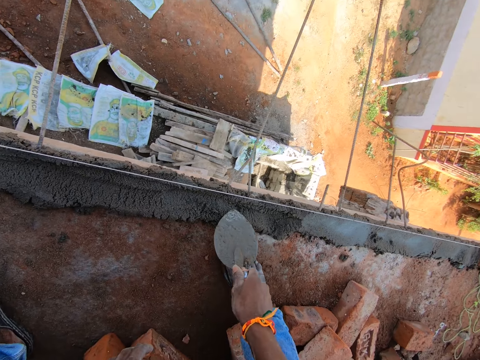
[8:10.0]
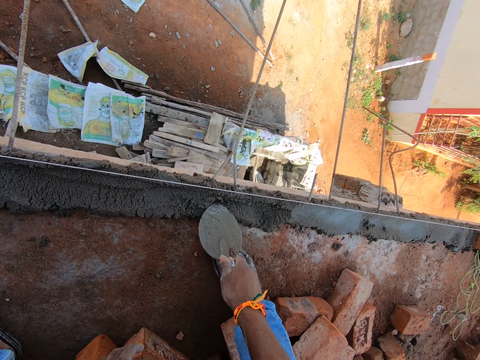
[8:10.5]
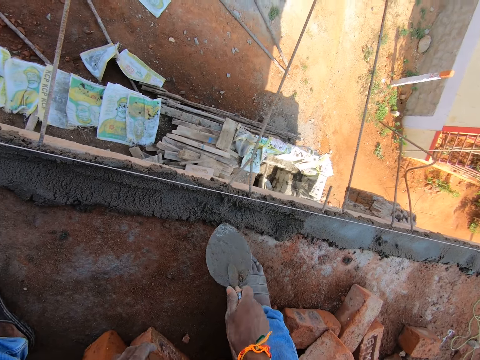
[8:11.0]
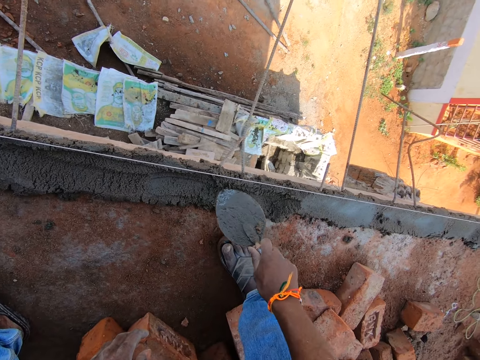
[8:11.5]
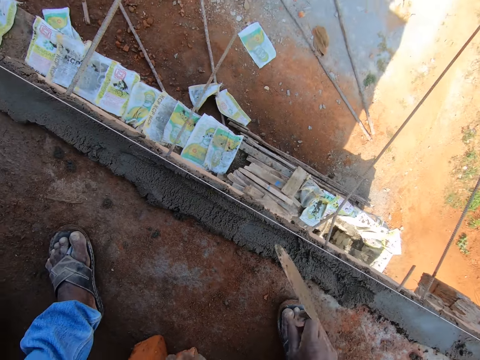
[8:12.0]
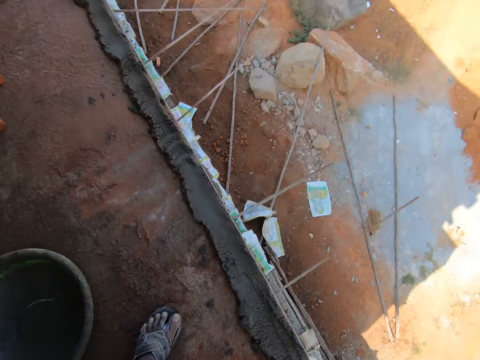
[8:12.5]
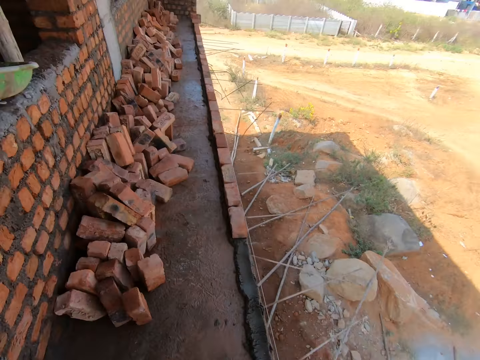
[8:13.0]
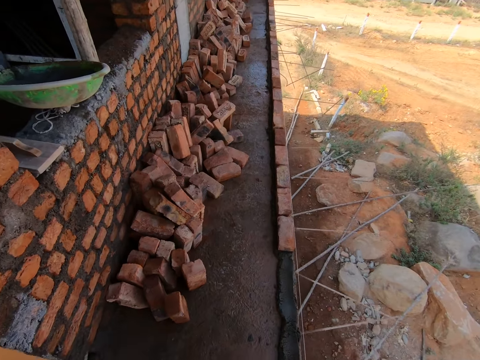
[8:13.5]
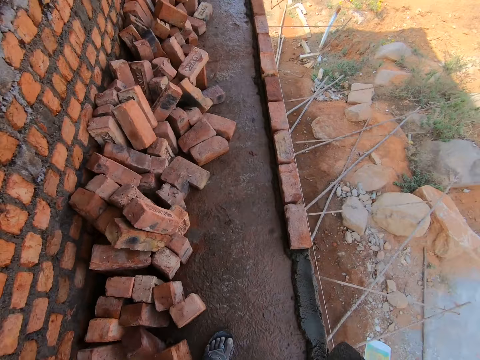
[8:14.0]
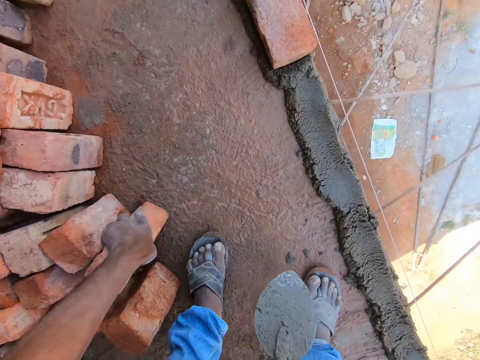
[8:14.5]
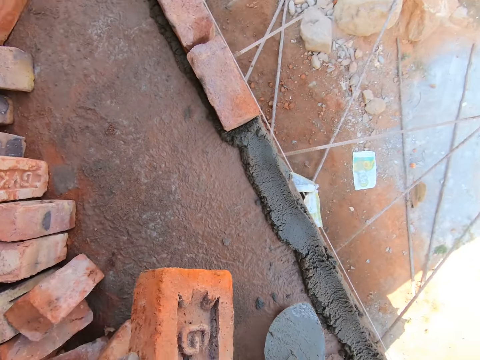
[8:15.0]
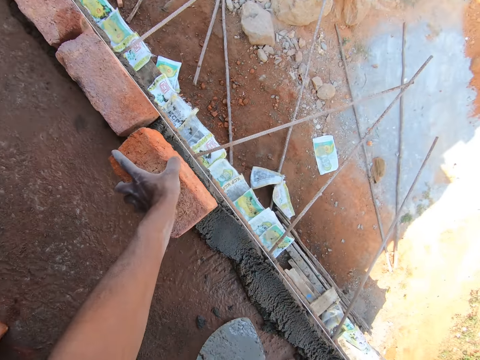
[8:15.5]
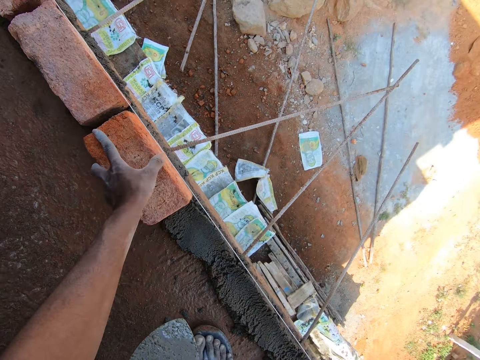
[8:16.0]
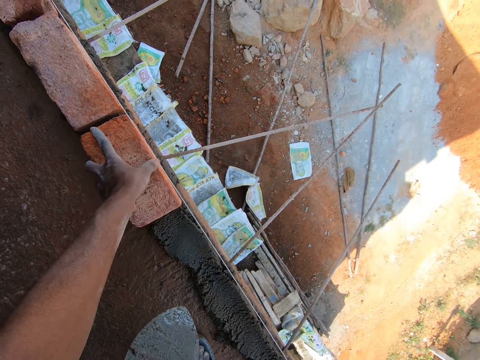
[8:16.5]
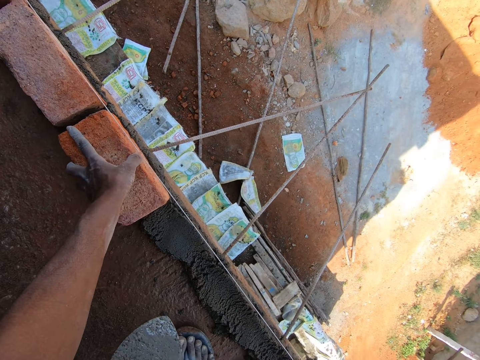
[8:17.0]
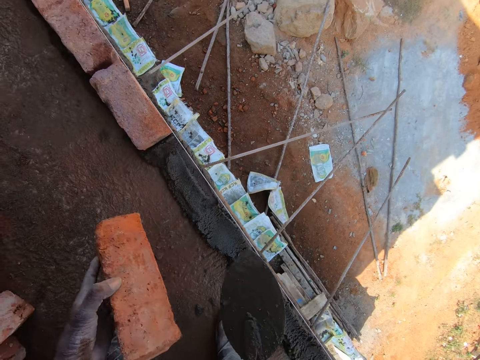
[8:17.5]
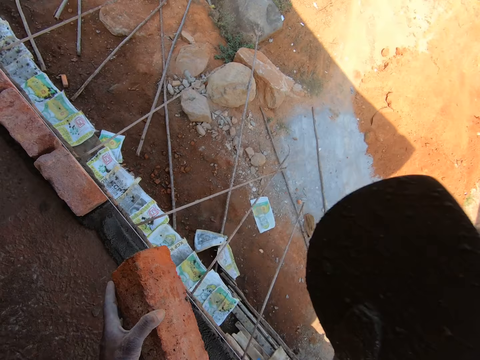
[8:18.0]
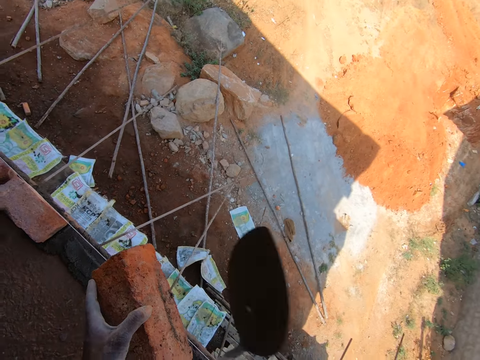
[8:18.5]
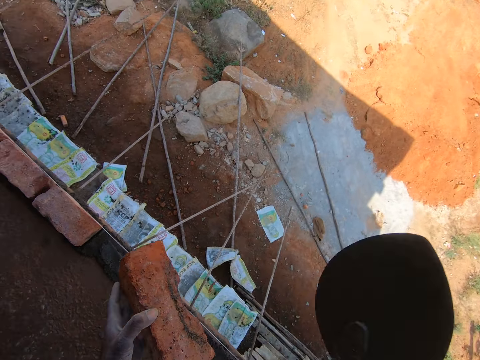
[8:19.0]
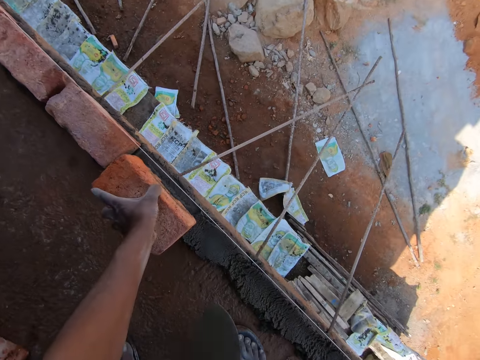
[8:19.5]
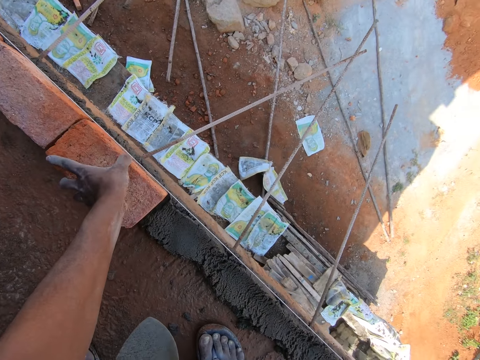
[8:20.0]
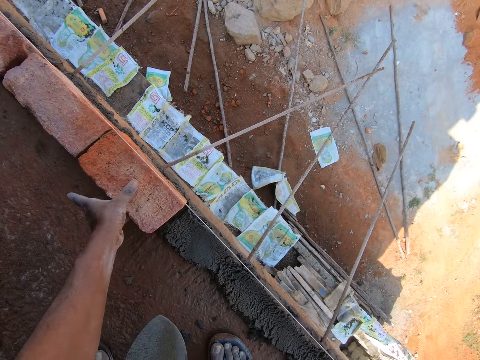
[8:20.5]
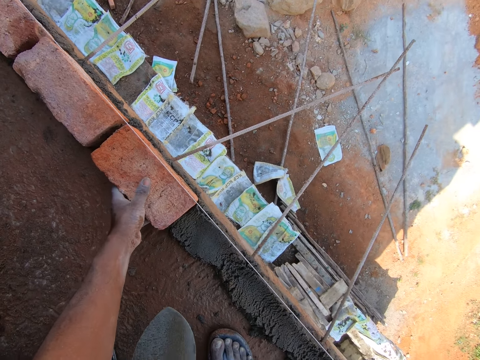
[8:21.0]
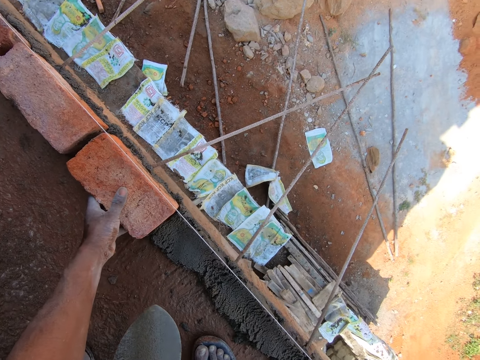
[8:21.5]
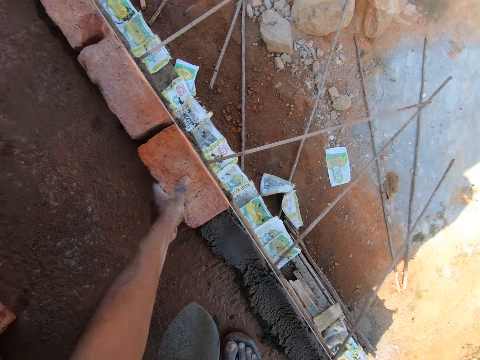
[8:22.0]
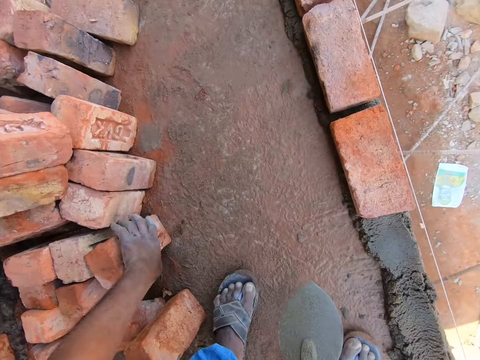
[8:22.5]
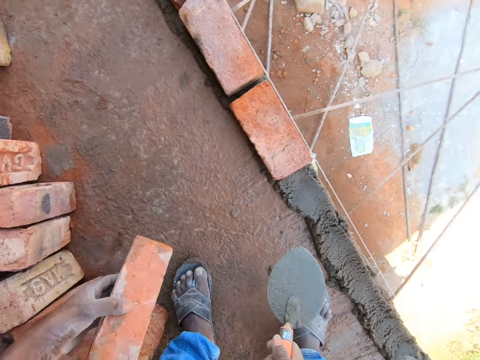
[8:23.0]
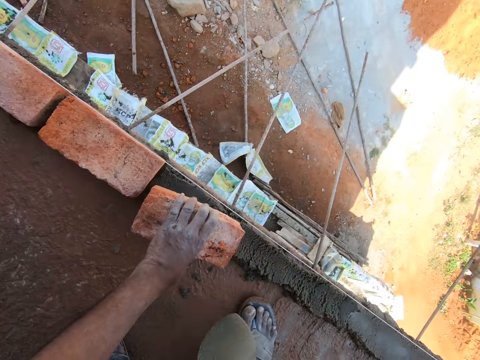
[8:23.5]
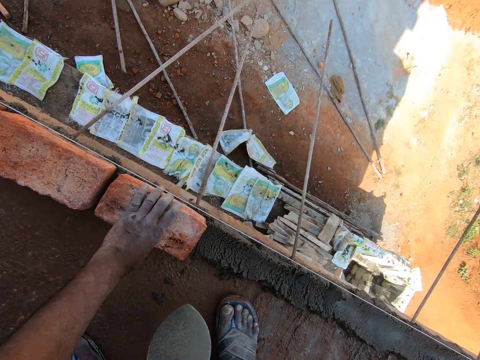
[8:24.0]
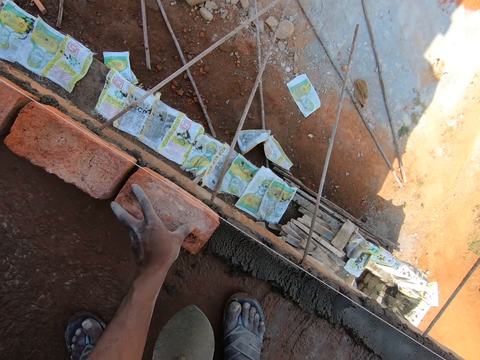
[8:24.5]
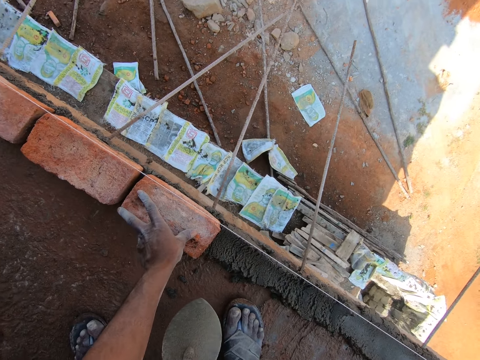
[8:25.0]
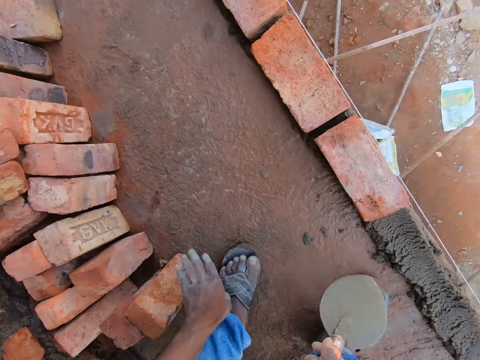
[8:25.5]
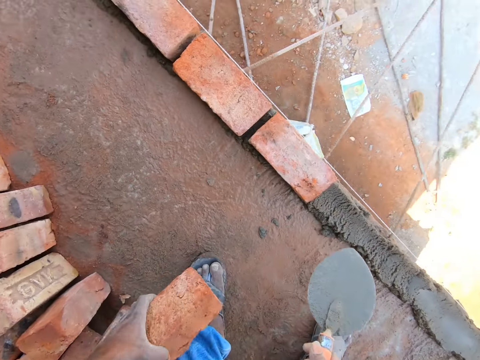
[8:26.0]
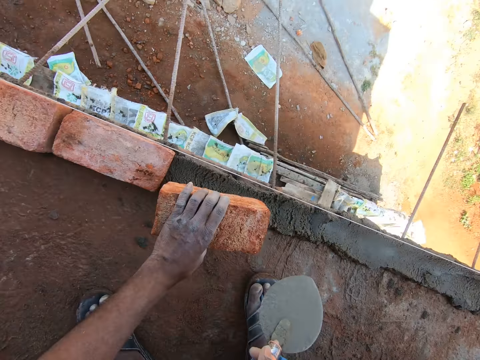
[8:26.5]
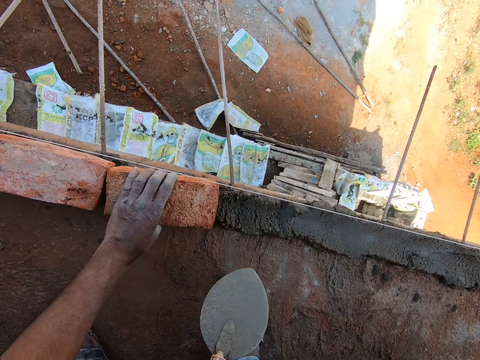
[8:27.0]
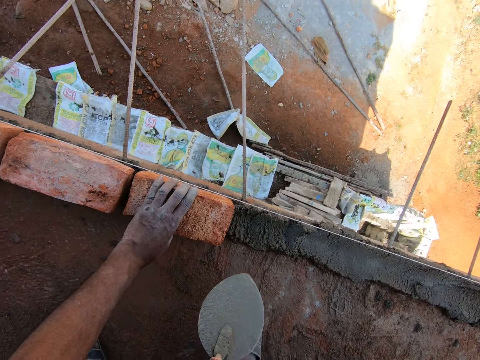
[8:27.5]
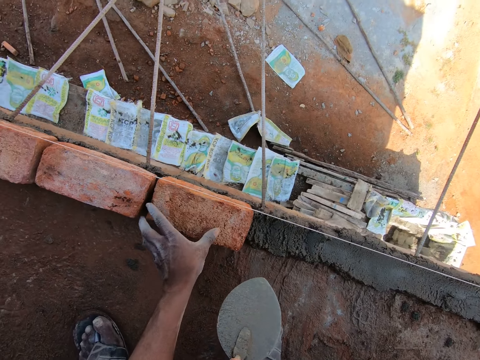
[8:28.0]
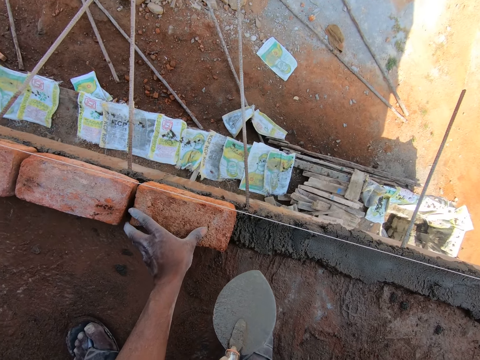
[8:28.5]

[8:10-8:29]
The camera wearer walks. They pick up a brick. They place the brick on the sand. They hold a brick. They hit a brick. They place the brick on the sand. They hold a brick. They pick up a brick. They place the brick on the sand. They hold a brick. They pick up a brick.

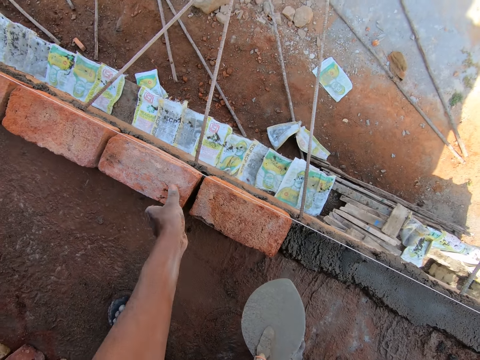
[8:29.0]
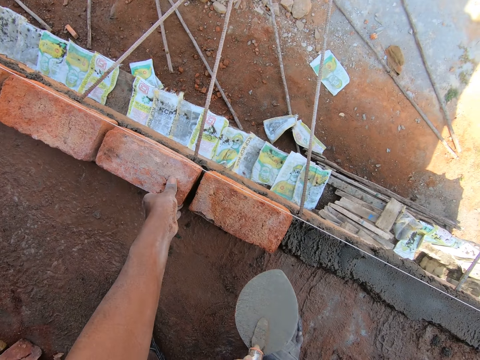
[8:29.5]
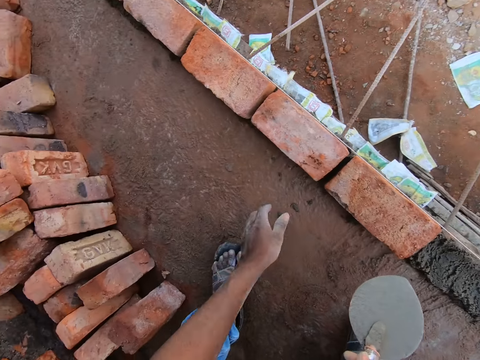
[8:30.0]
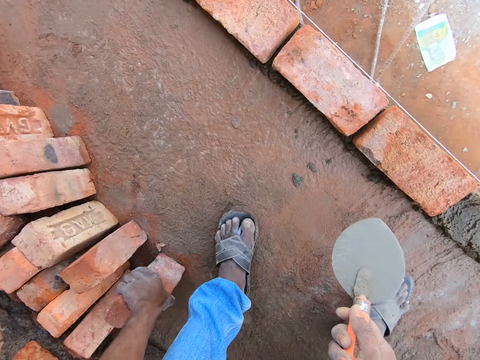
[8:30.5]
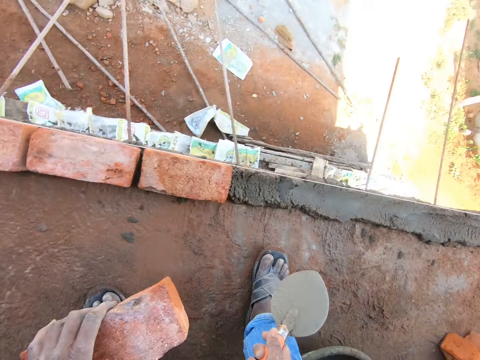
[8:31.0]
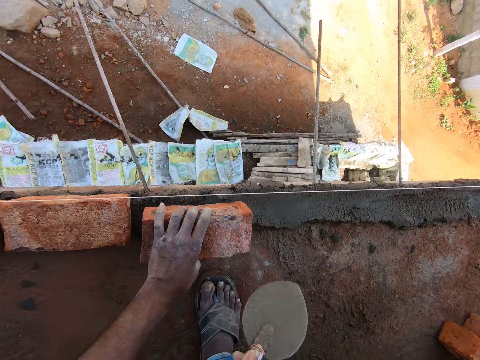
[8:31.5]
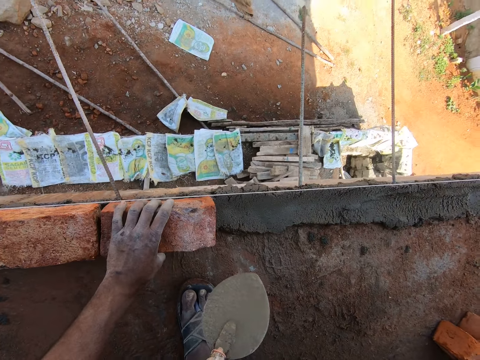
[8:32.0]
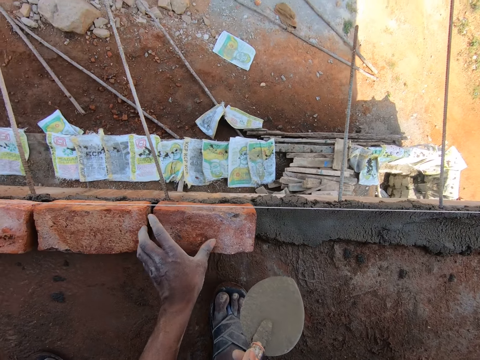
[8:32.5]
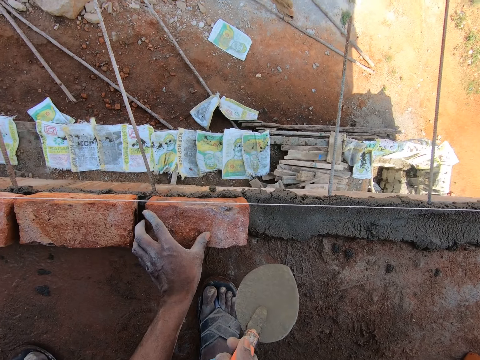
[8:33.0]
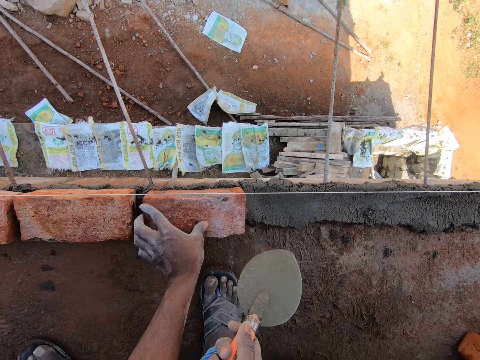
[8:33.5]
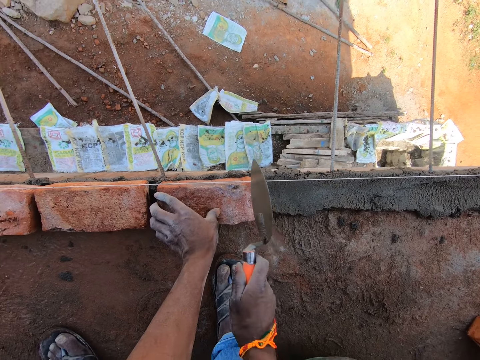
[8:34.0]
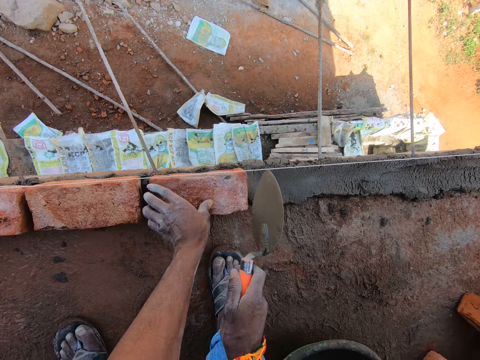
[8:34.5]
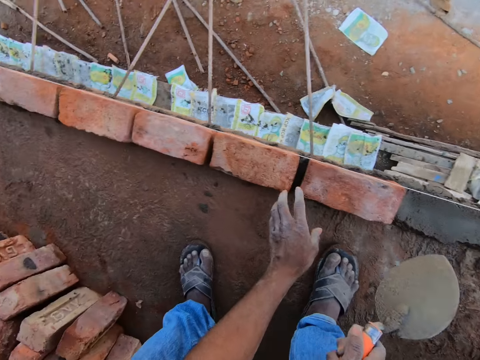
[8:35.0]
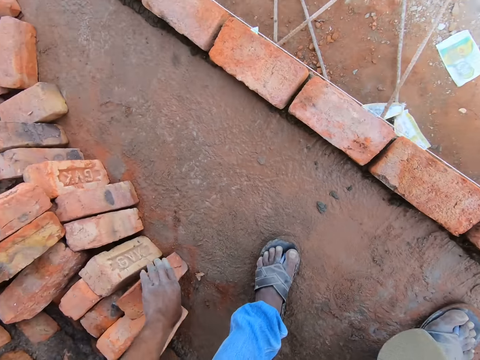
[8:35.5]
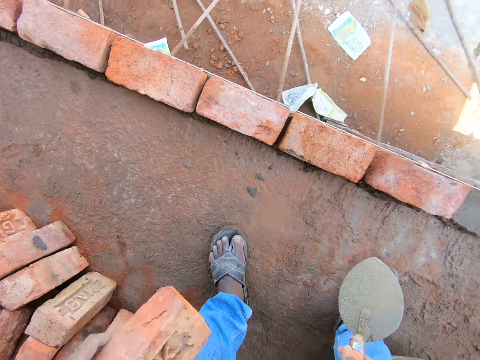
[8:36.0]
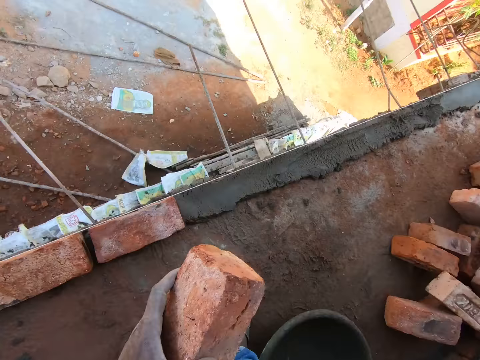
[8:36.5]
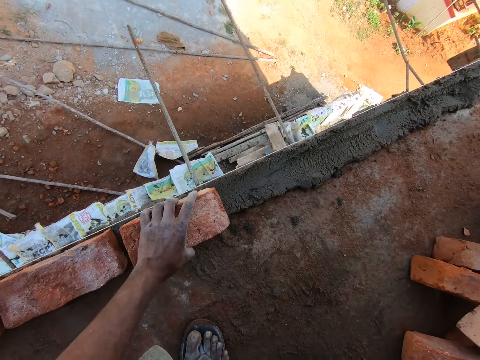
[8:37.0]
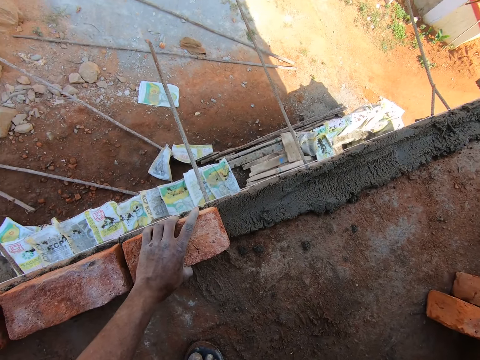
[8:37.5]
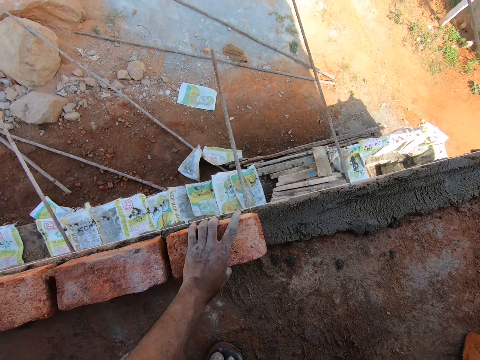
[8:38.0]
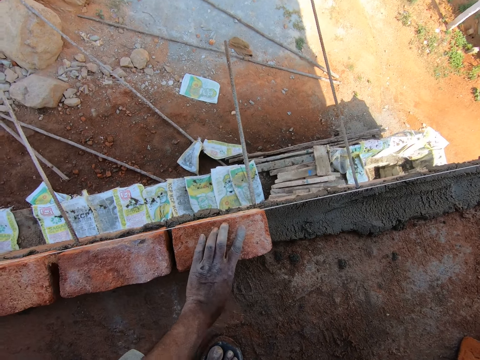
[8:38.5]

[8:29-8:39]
The camera wearer places a brick on the sand. They hold a brick. They pick up a brick. They place the brick on the sand.
